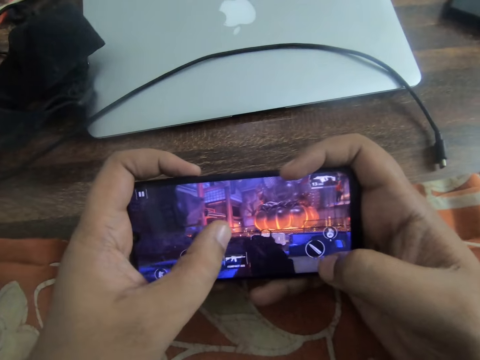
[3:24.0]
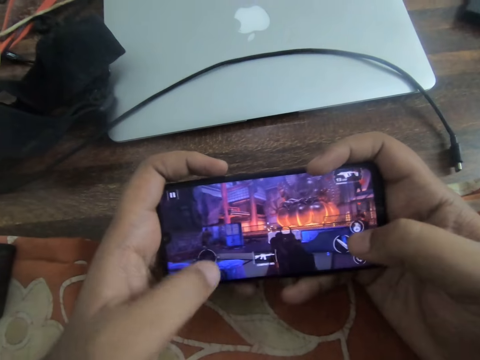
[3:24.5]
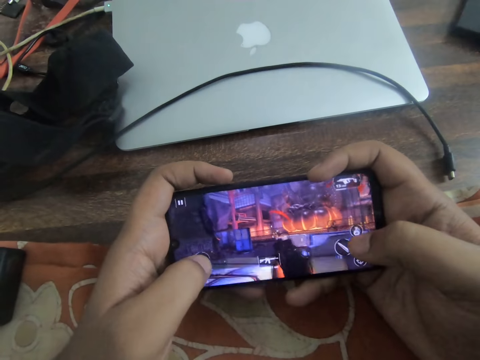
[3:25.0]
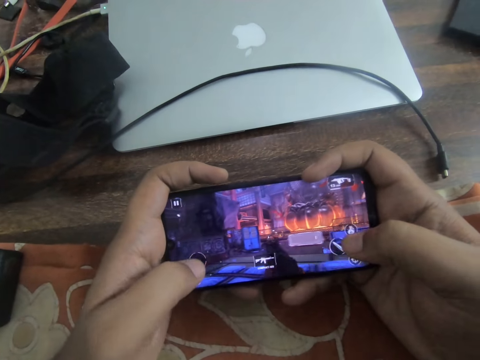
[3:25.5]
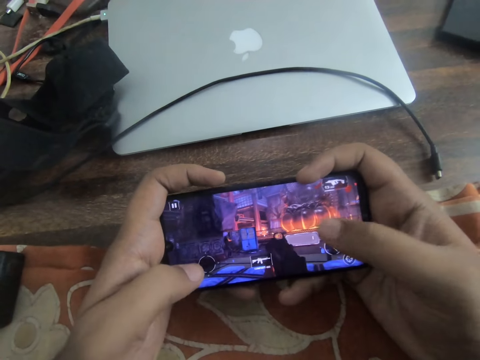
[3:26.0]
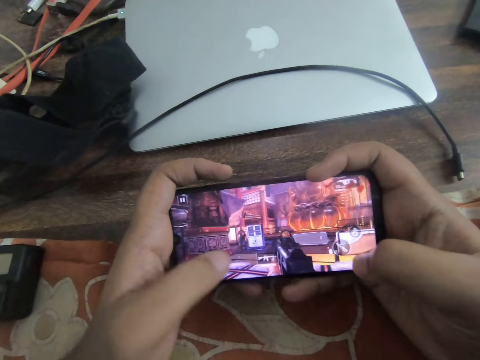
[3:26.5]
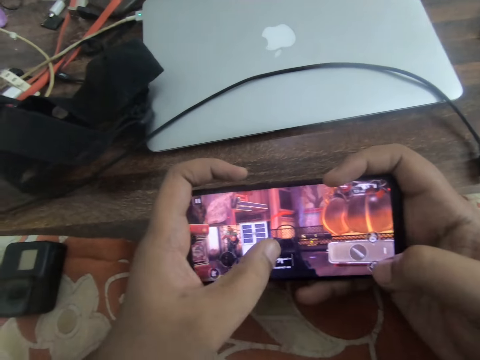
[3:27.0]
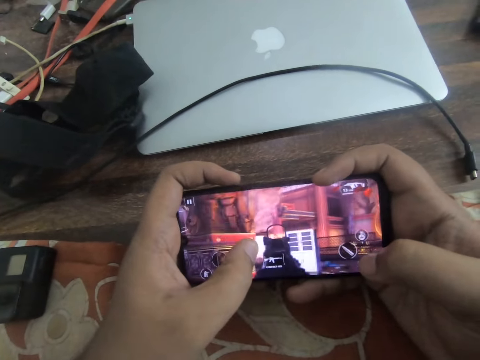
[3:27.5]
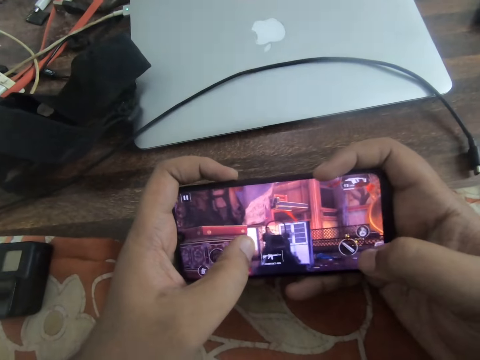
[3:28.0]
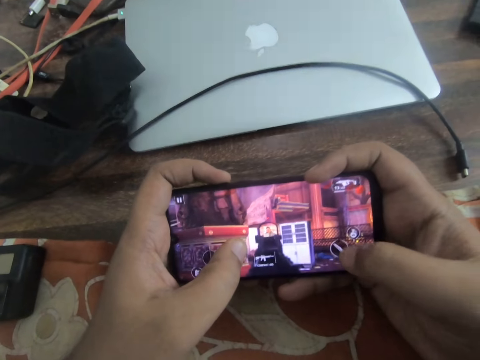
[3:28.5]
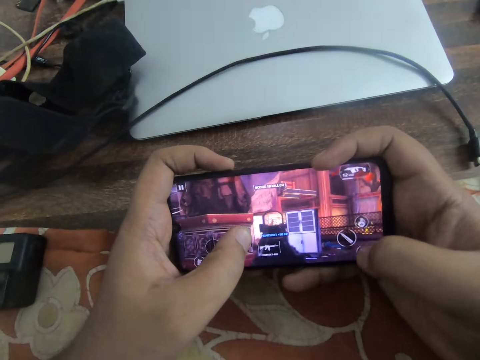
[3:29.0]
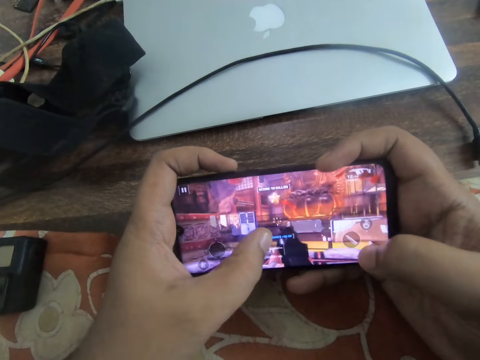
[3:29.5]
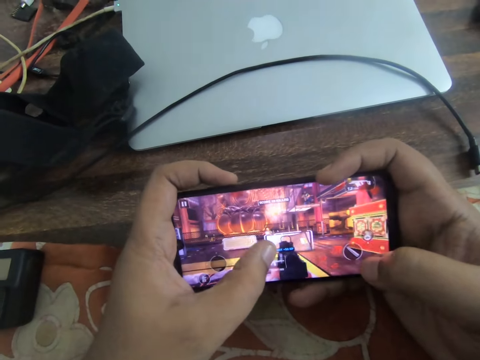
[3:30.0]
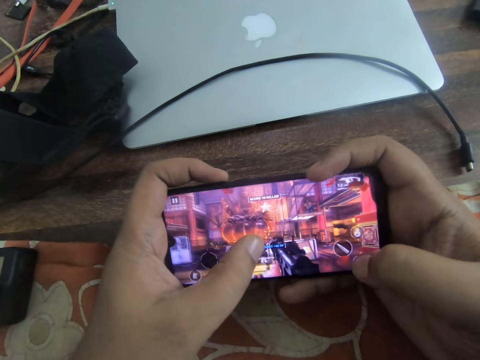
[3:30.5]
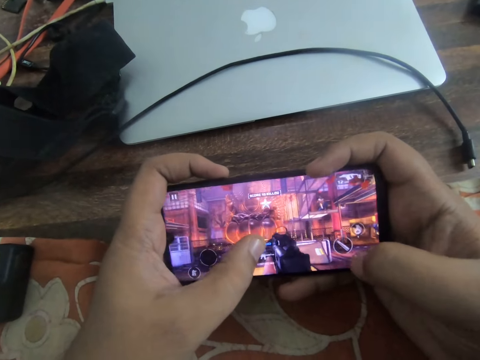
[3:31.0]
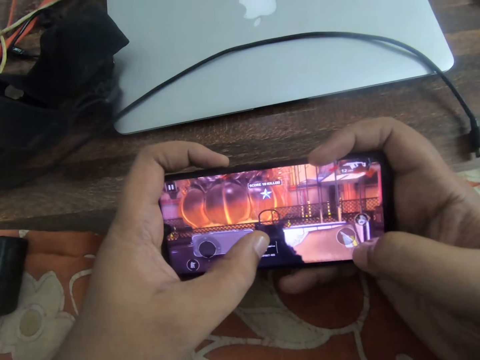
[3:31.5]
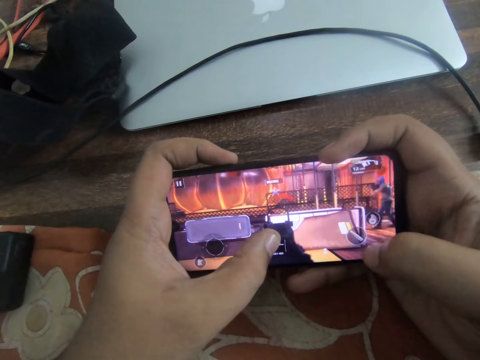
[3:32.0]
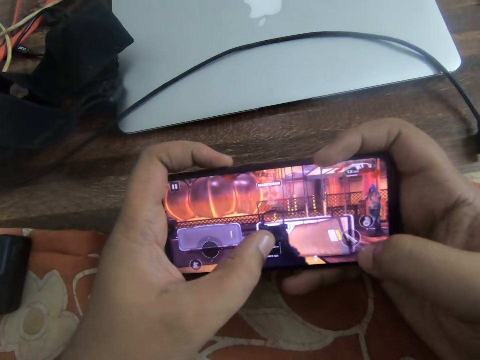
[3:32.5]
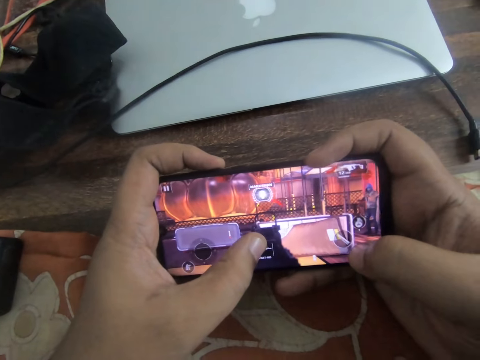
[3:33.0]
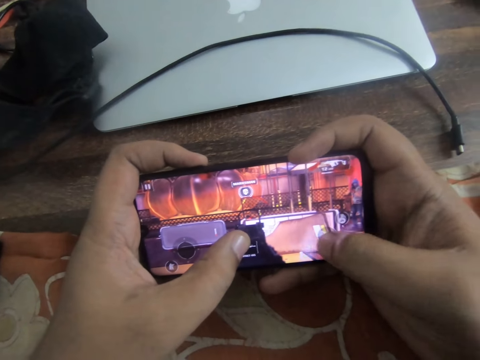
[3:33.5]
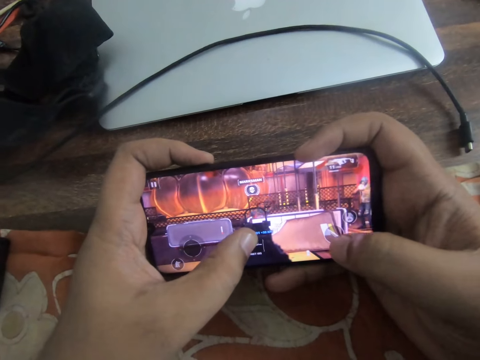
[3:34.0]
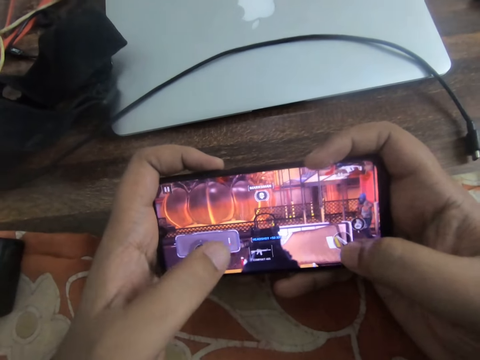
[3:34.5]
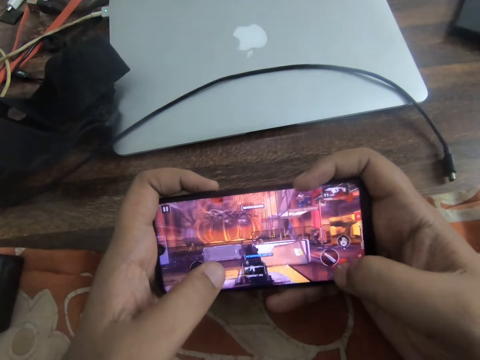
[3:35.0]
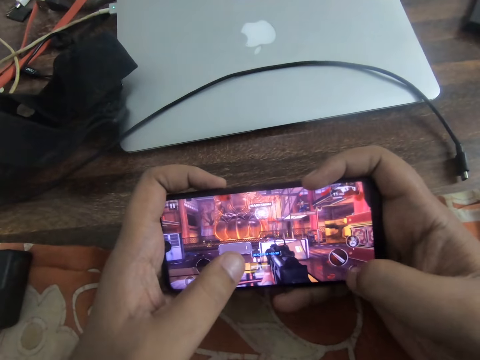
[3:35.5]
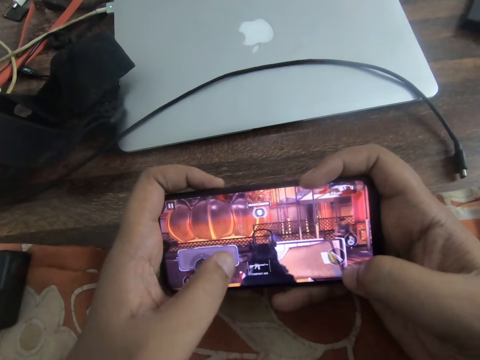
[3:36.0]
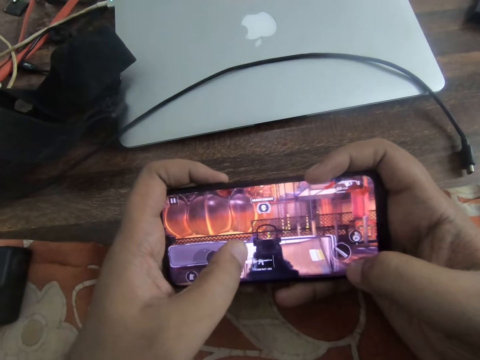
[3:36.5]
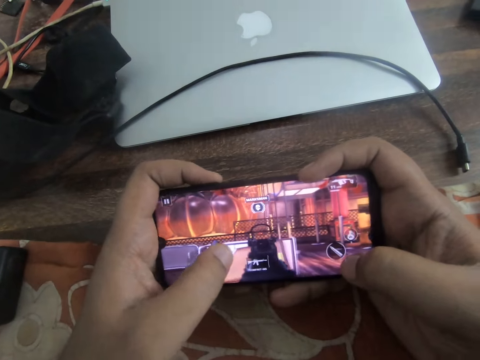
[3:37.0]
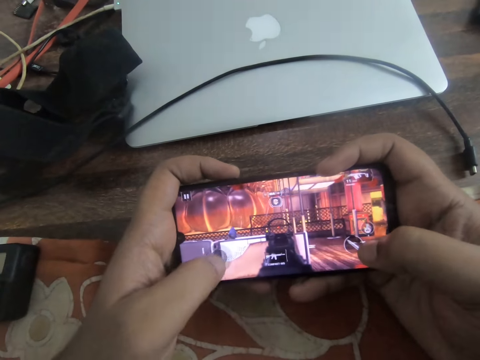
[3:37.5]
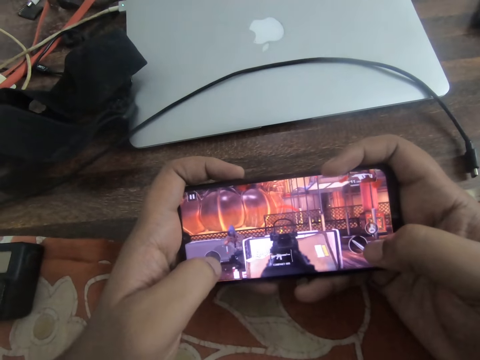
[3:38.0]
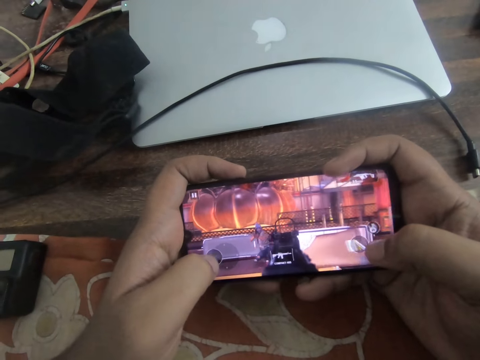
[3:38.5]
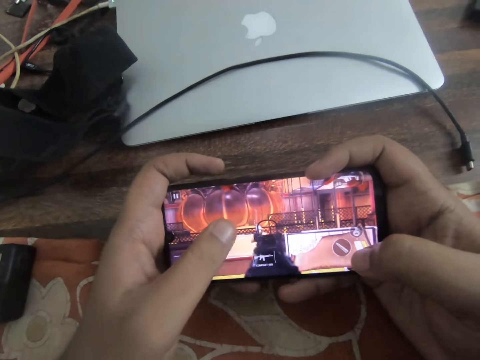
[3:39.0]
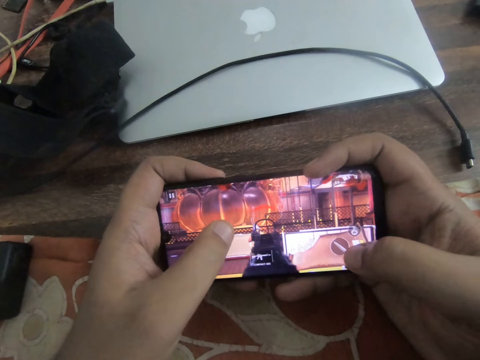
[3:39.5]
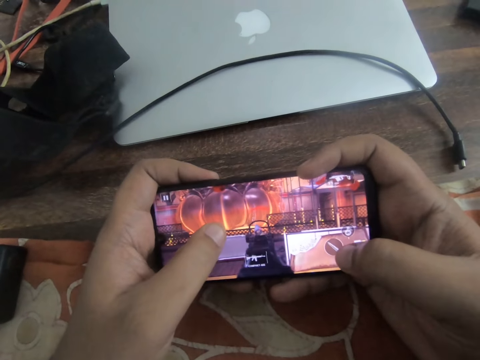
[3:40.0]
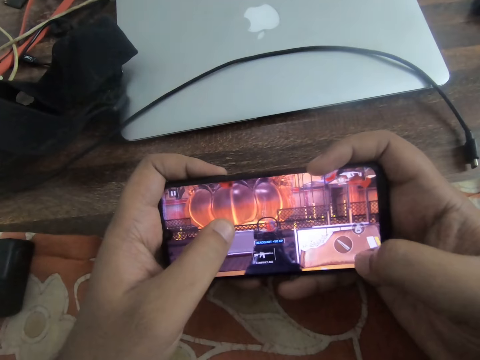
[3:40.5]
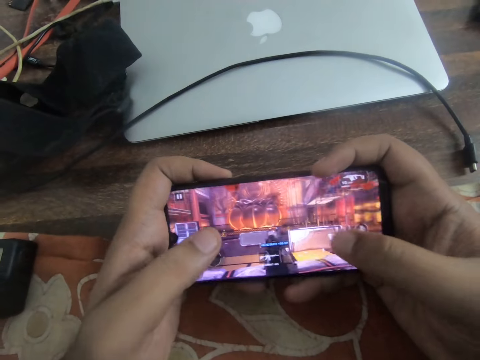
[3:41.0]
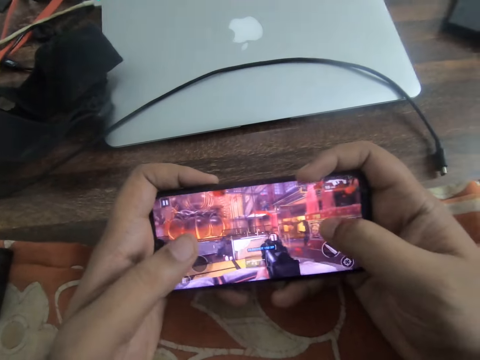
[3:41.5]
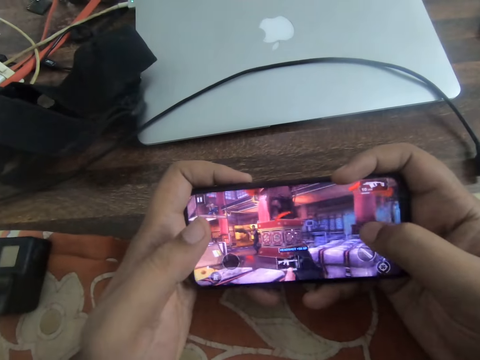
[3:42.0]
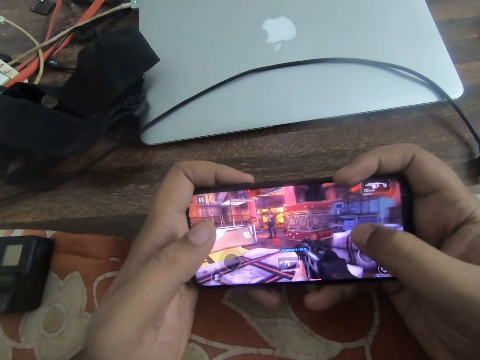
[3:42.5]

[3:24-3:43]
The camera wearer taps the right thumb on the screen. They slide the left thumb on the screen. They tap the right thumb on the screen. They slide the left thumb on the screen. They tap the right thumb on the screen. They slide the left thumb on the screen. They tap the right thumb on the screen. They slide the right thumb on the screen. They tap the right thumb on the screen.

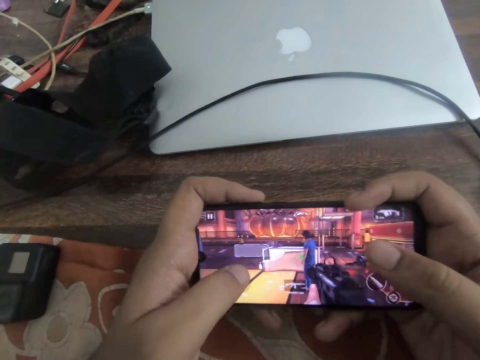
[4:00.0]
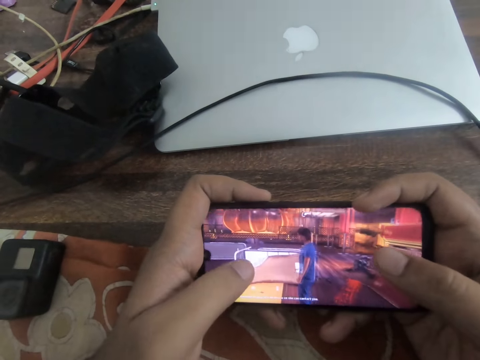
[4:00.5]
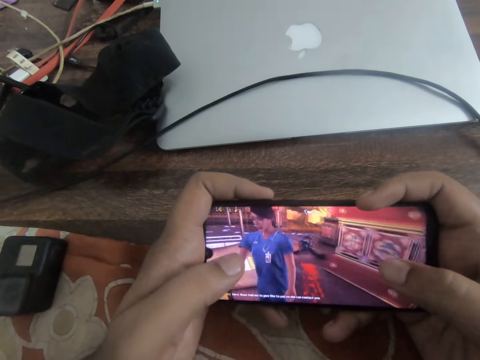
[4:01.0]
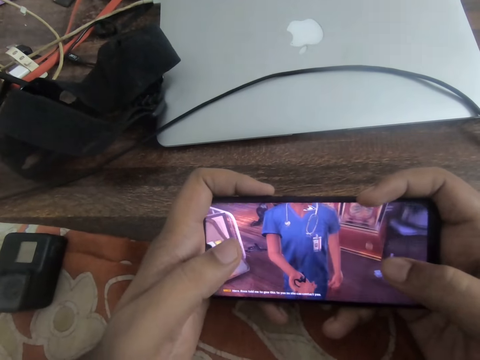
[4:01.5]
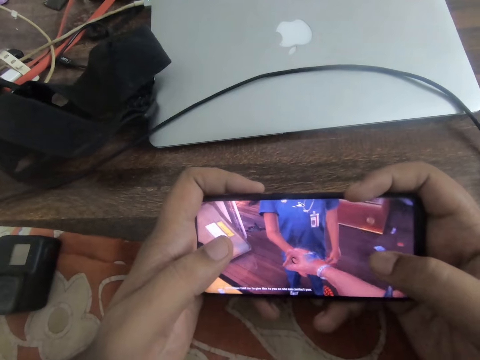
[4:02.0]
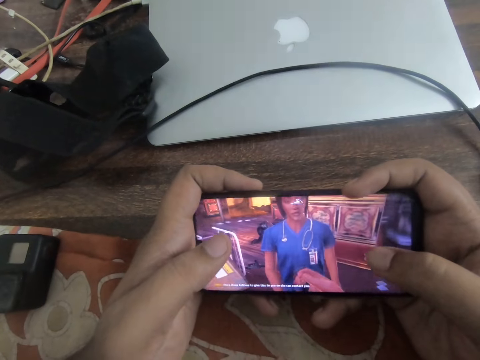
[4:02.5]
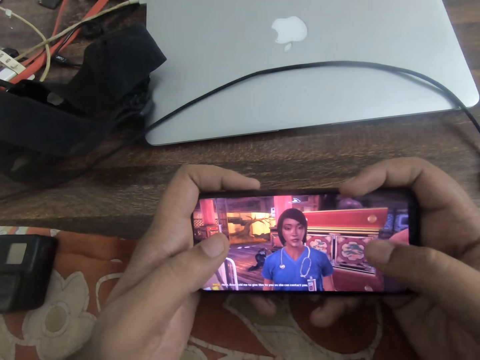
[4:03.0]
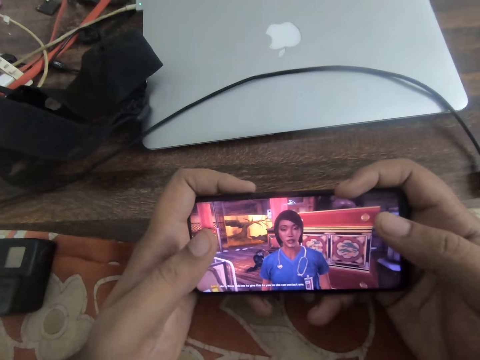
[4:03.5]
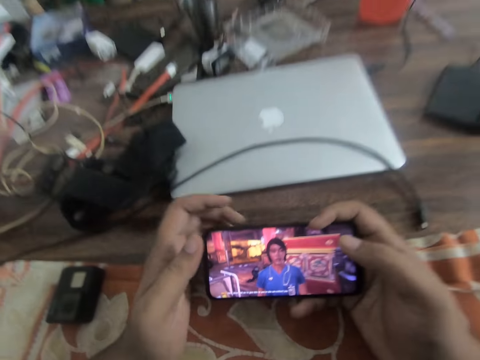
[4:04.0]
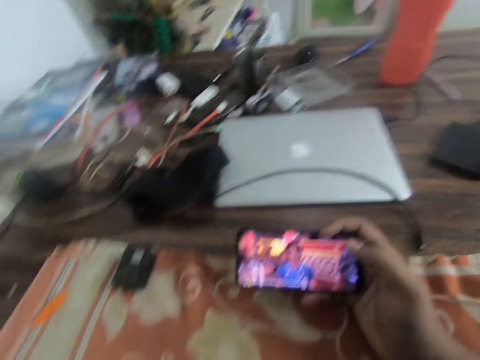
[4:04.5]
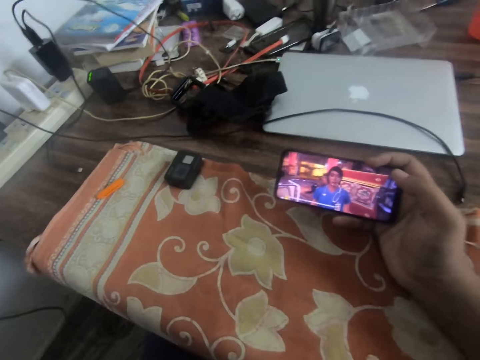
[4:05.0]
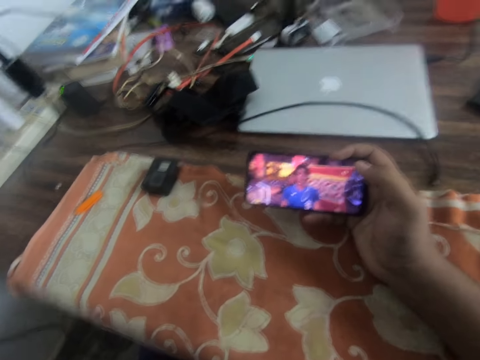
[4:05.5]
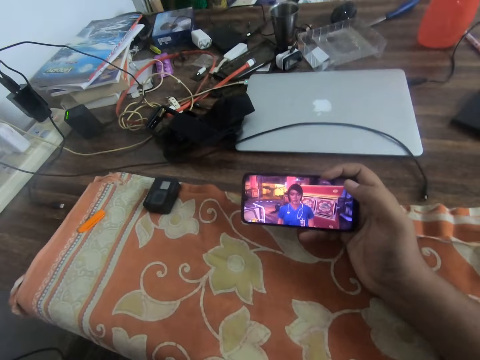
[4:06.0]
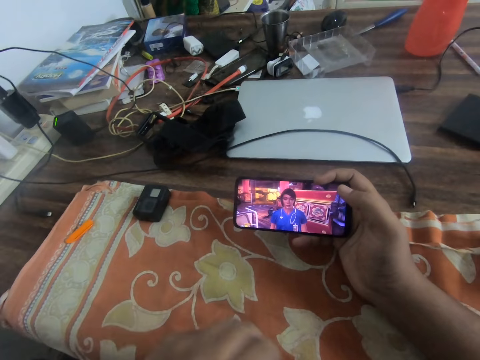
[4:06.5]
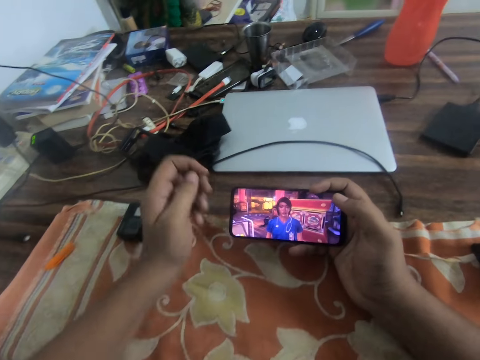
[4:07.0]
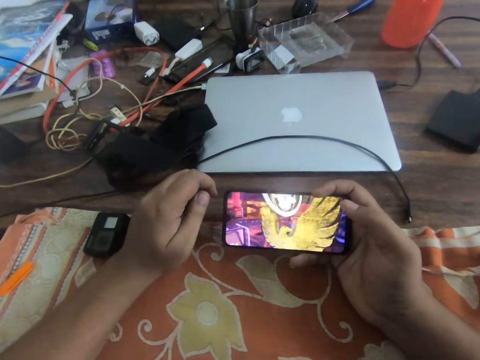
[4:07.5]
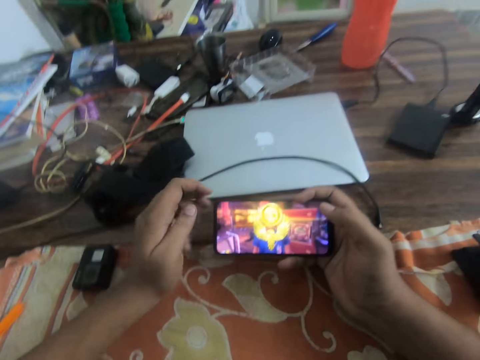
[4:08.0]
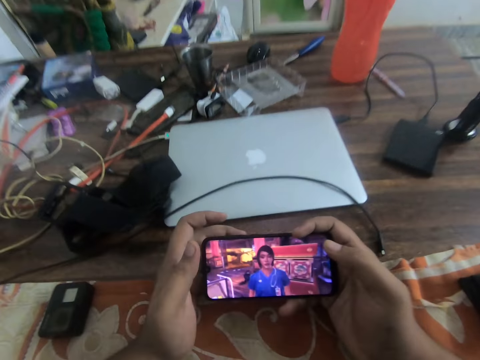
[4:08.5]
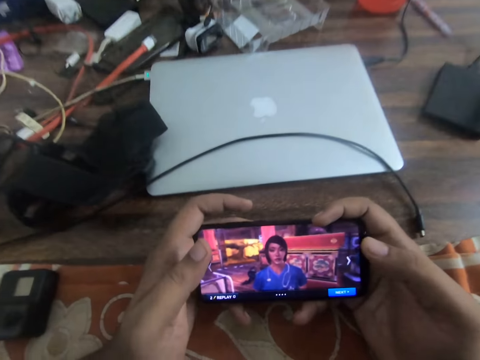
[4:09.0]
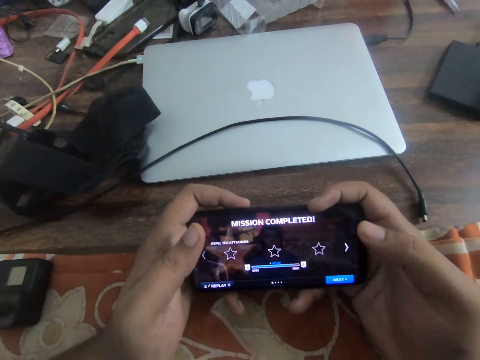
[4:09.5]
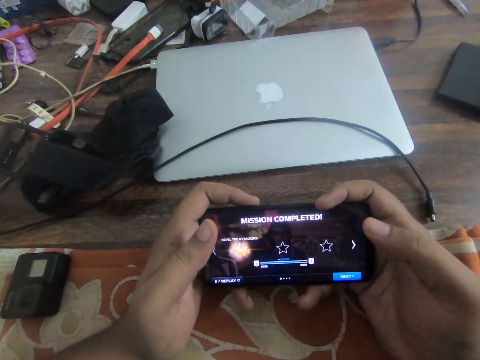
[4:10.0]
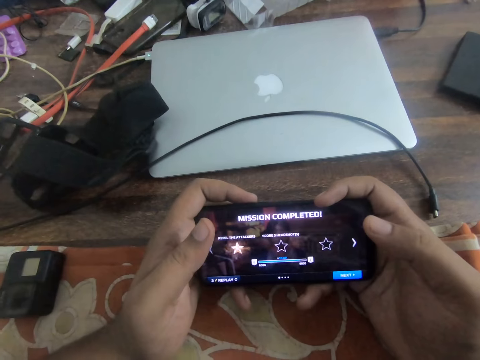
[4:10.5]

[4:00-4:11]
The camera wearer slides his left thumb on the screen. He raises his left hand. He removes his left hand from the phone. He puts his left hand on the bed. He holds the phone with his left hand.
